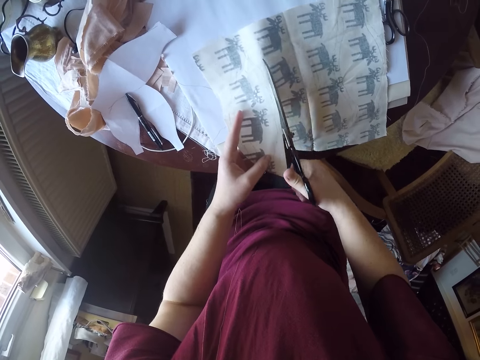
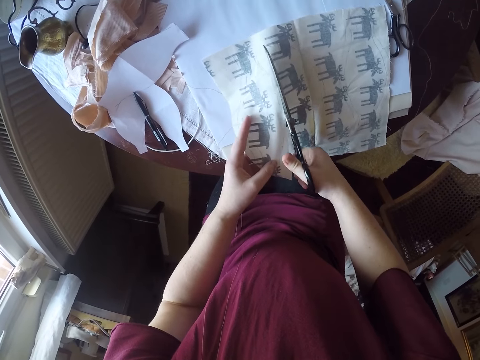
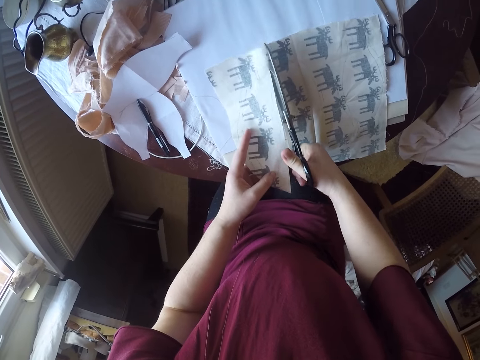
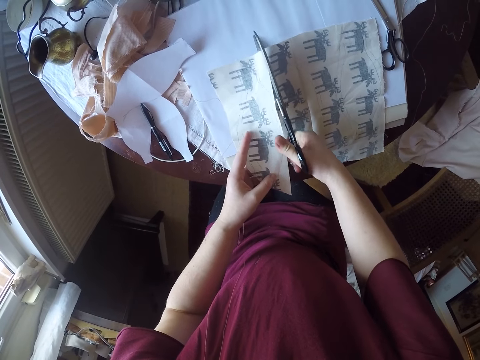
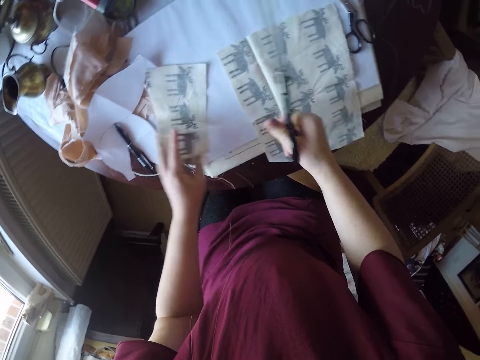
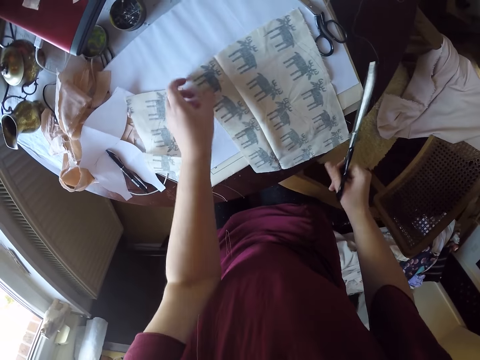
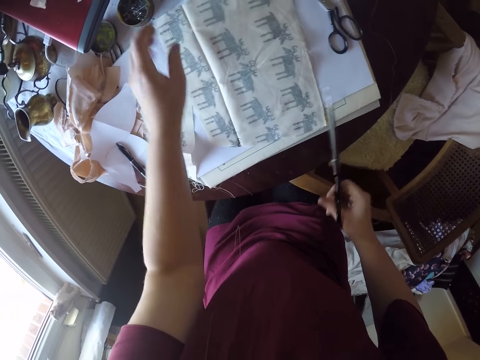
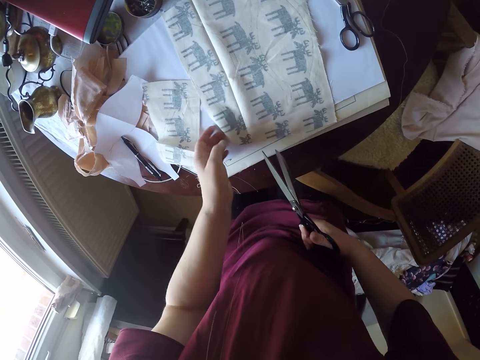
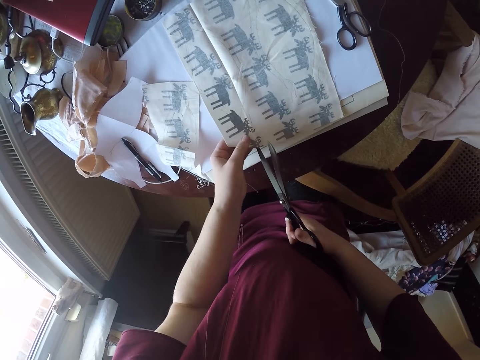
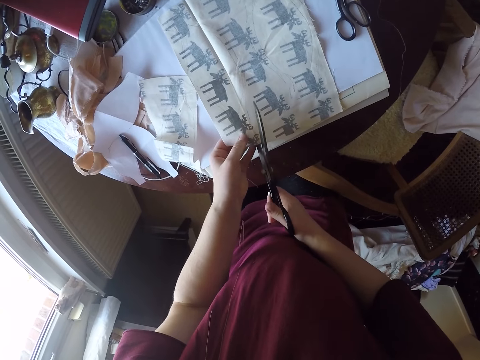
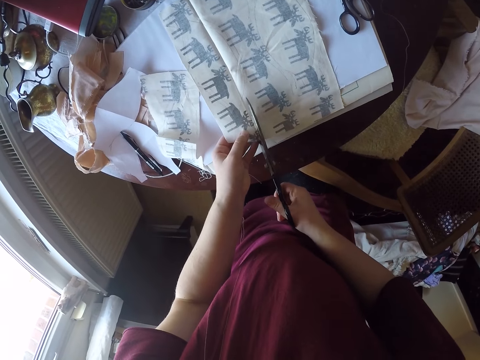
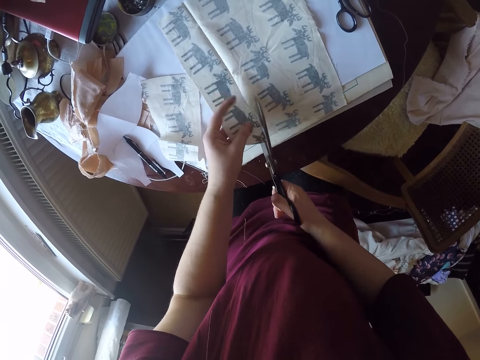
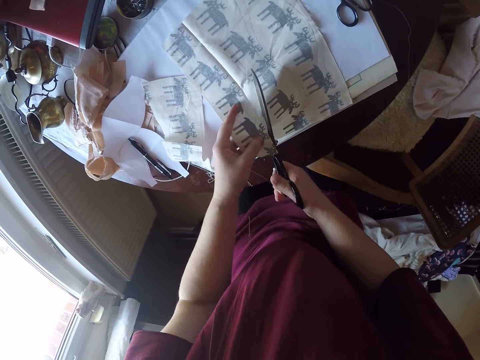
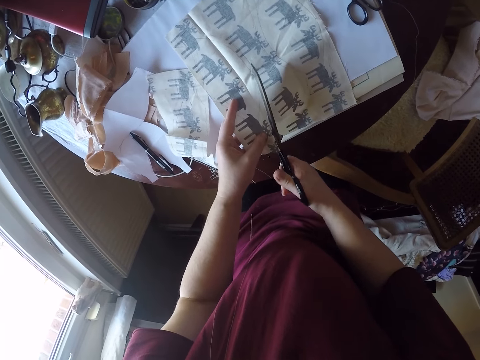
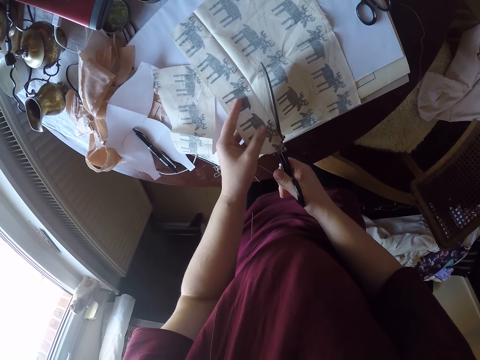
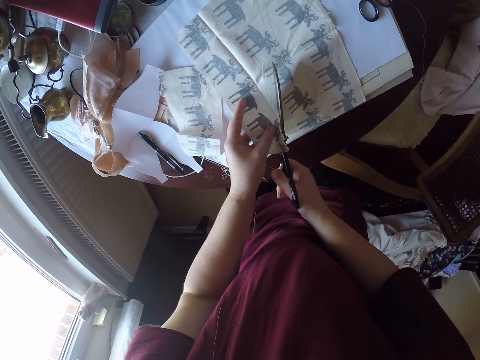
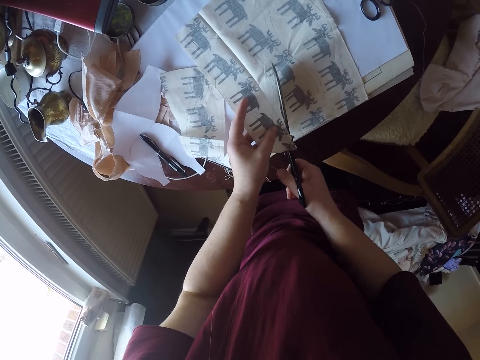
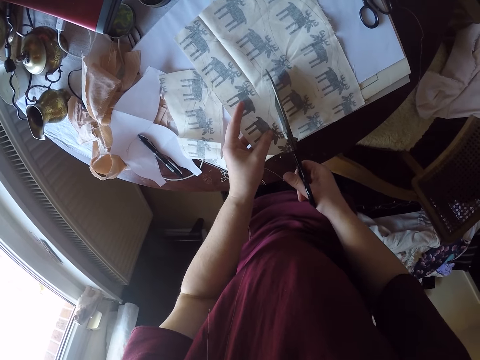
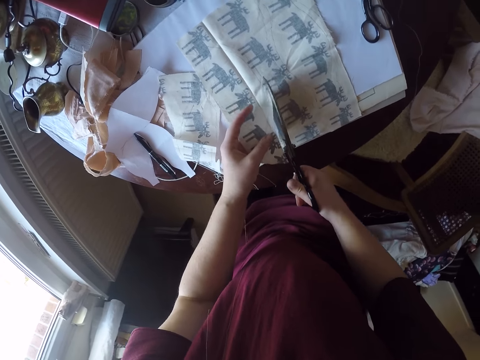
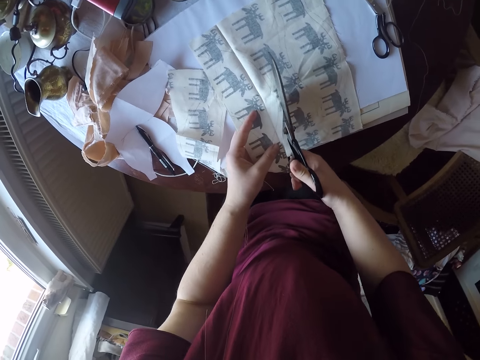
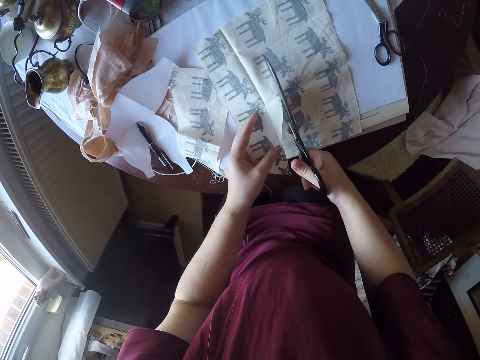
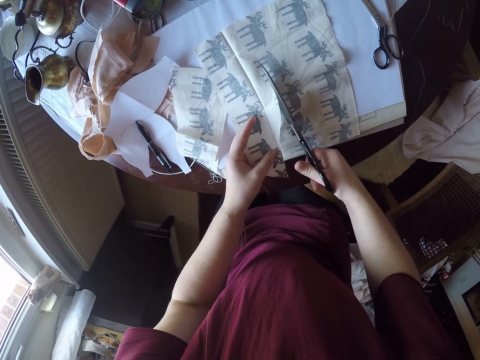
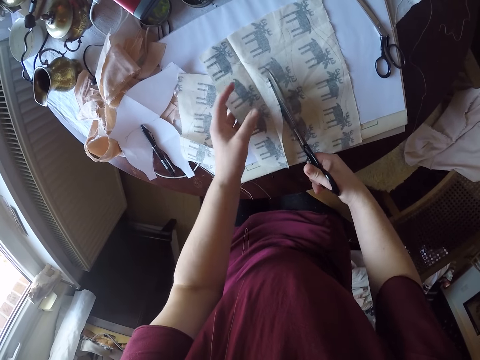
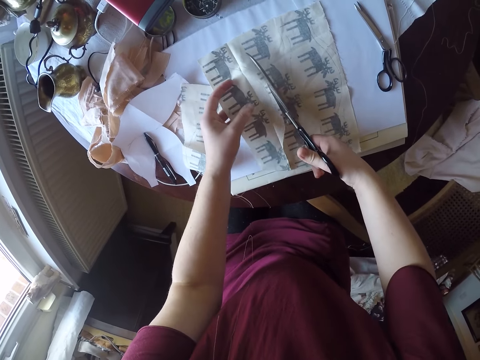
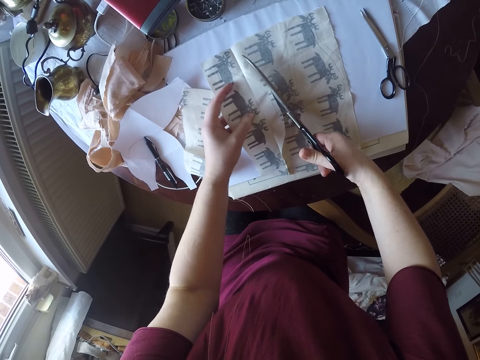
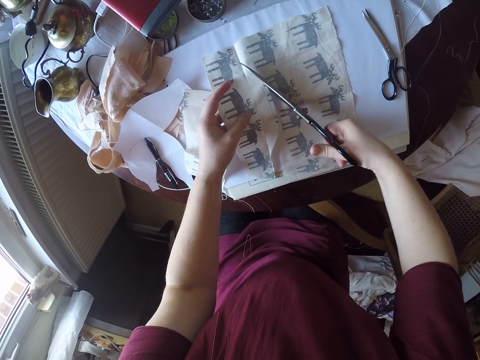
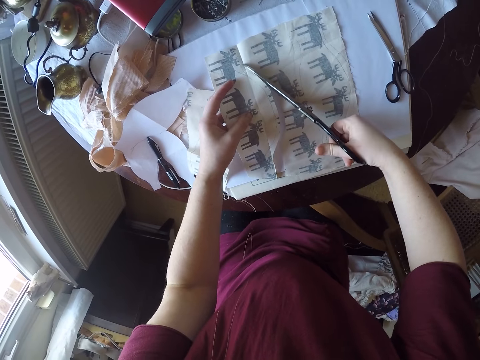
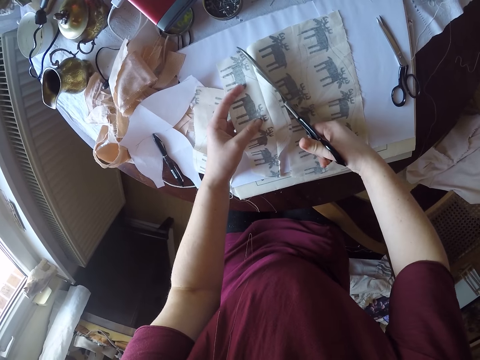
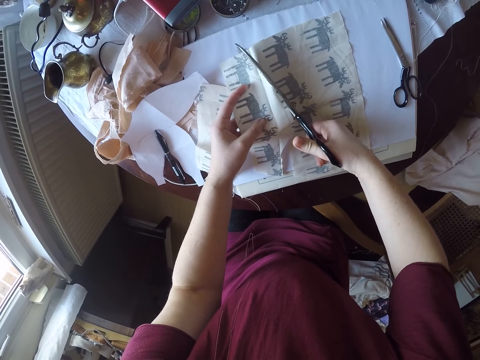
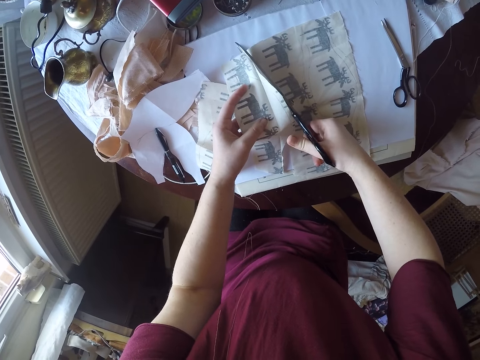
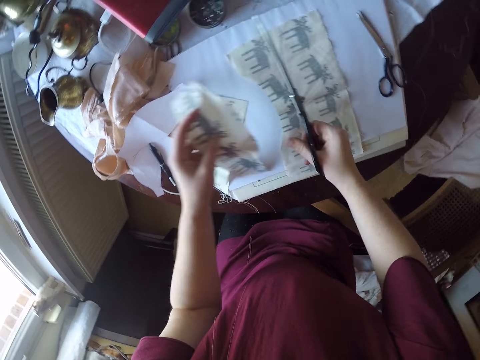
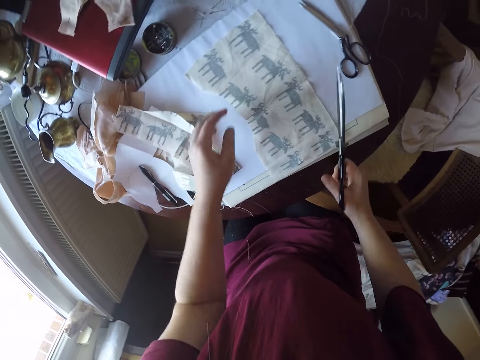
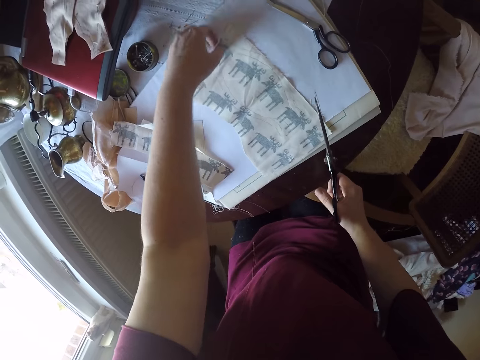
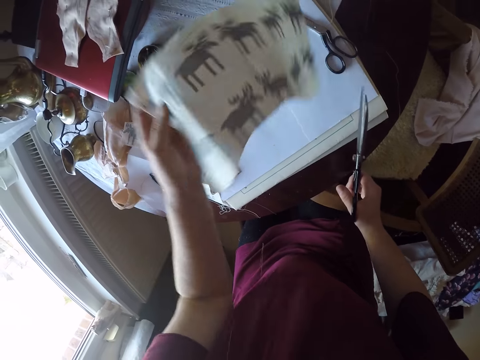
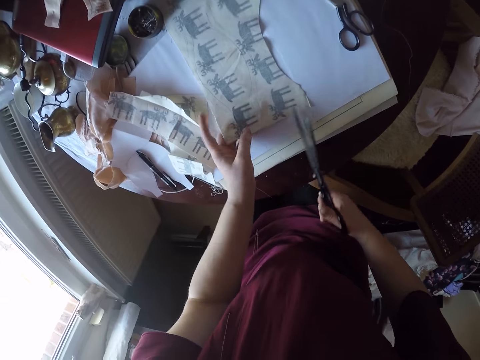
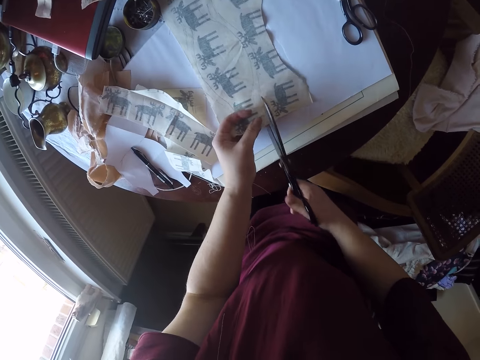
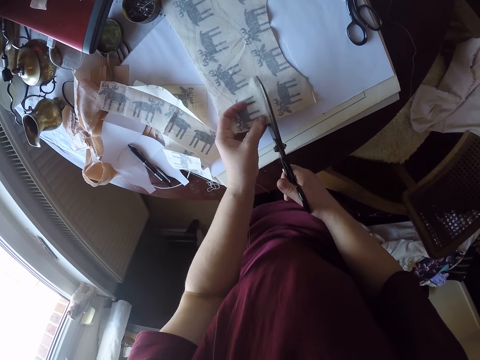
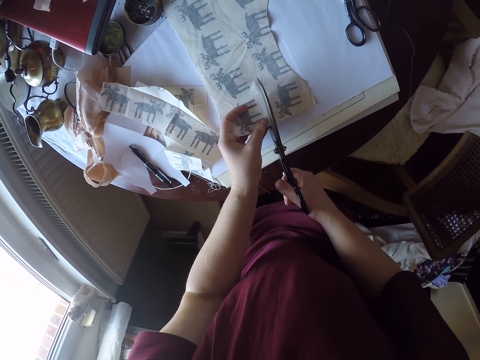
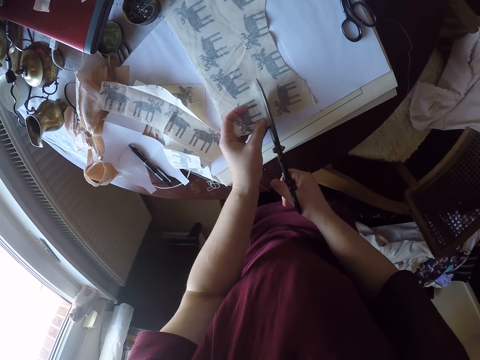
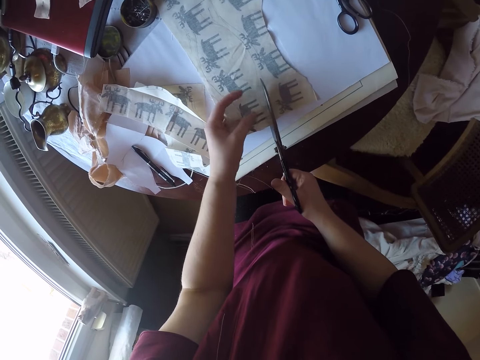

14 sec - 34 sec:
The camera wearer drops a piece of the cloth on the table. She moves the cloth on the table. She holds the cloth with her left hand. She cuts the cloth with the pair of scissors. She drops a piece of the cloth on the table, picks up the cloth from the table, drops the cloth on the table, and cuts the cloth with the pair of scissors.

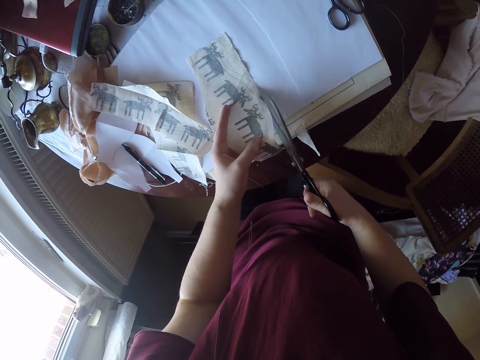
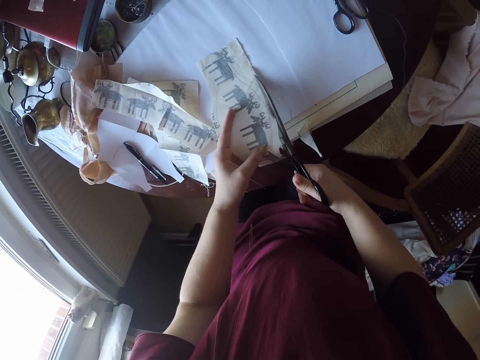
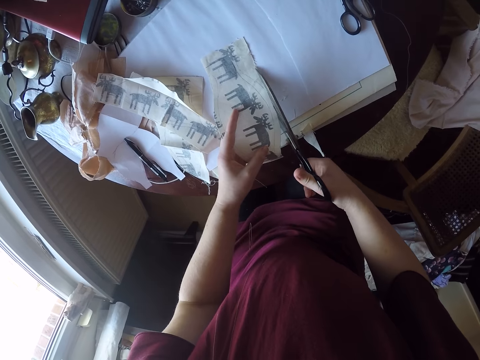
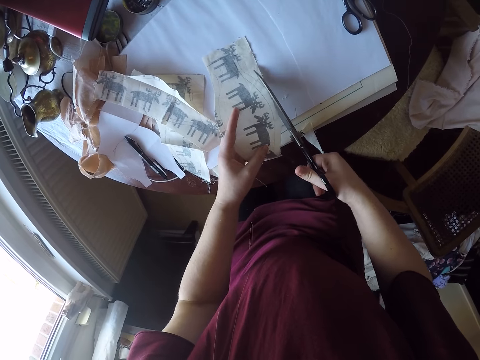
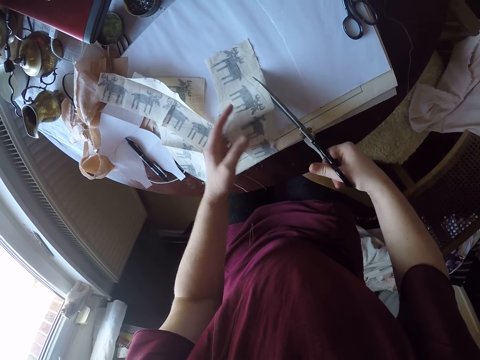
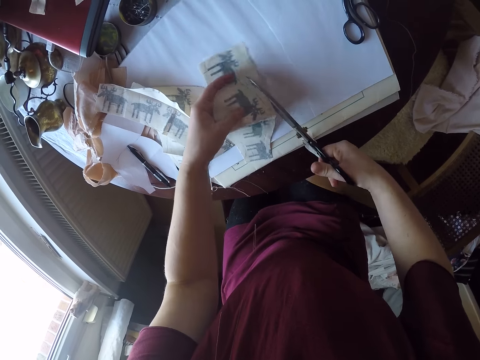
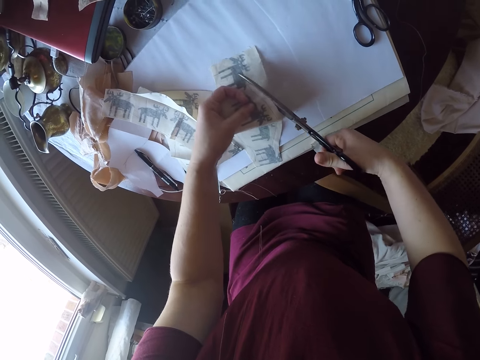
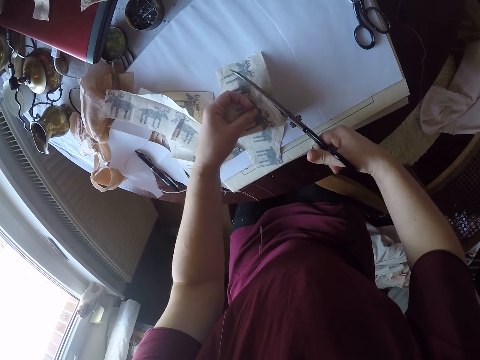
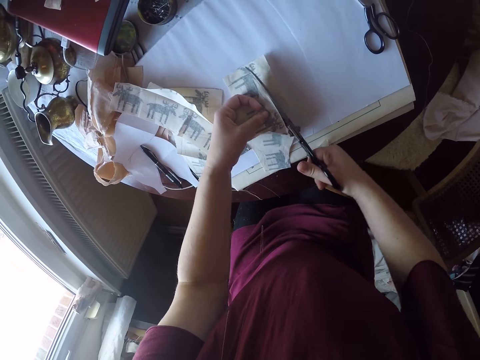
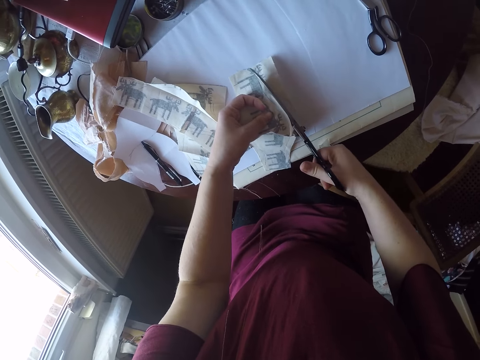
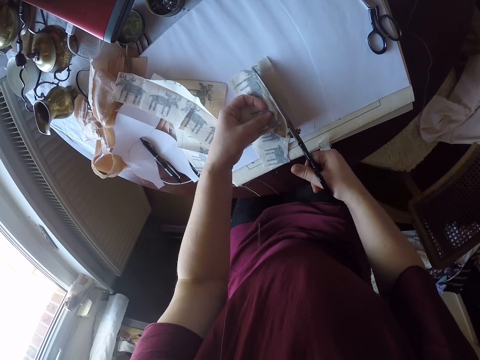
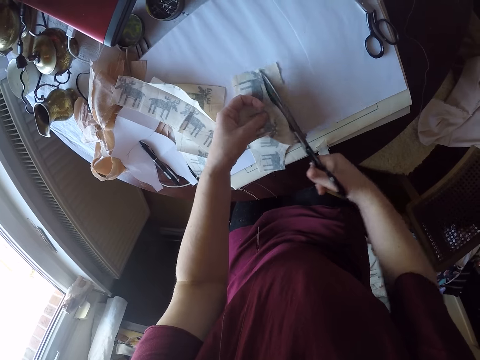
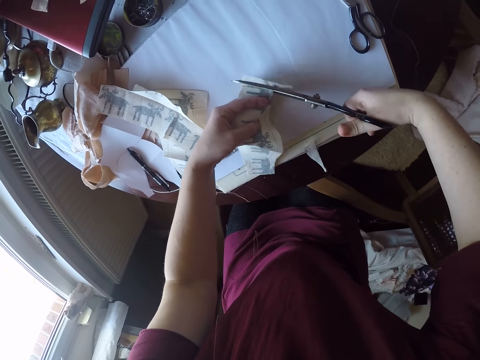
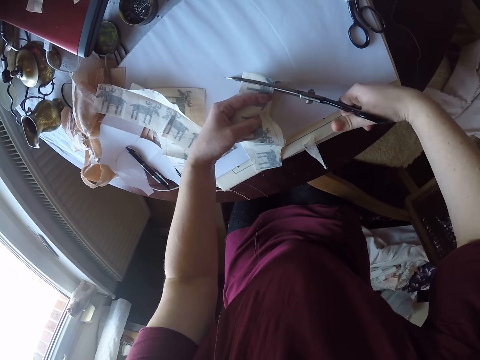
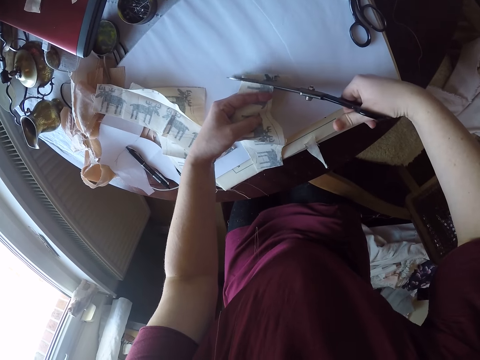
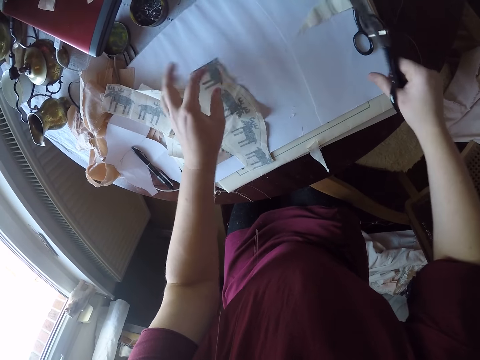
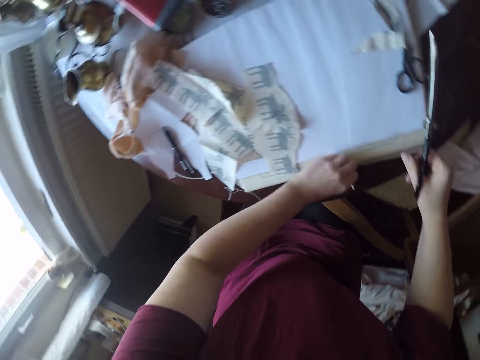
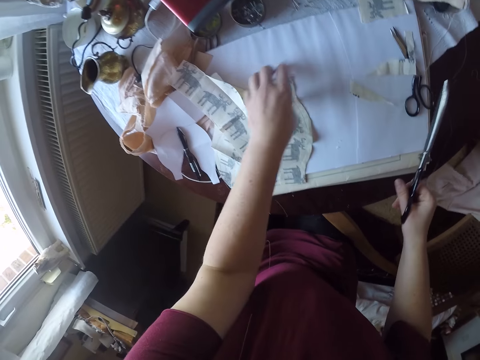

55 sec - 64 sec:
The camera wearer cuts the piece of cloth with the pair of scissors. They drop the piece of cloth on the table. They pick up a piece of cloth from the table and throw the piece of cloth on the table.
